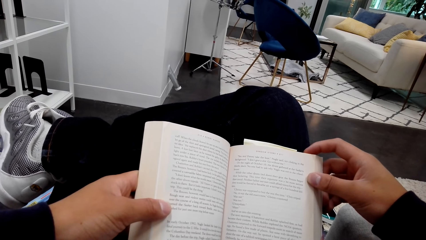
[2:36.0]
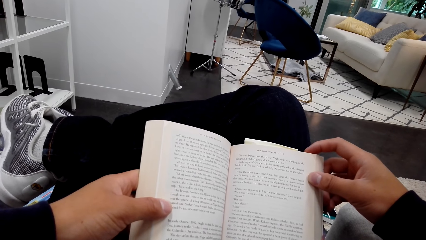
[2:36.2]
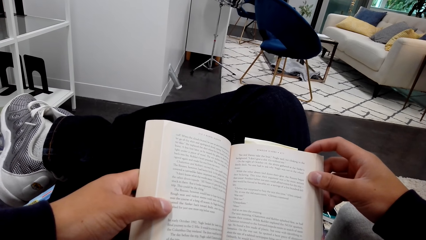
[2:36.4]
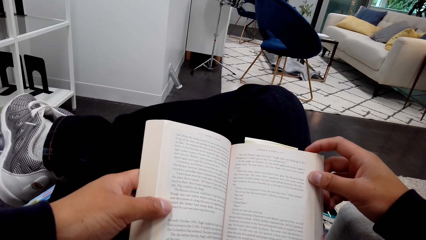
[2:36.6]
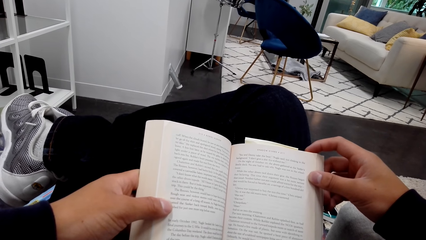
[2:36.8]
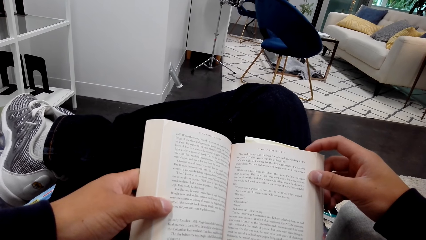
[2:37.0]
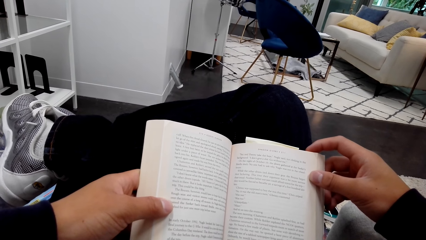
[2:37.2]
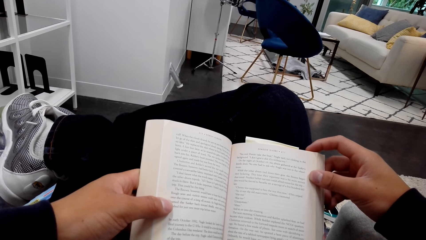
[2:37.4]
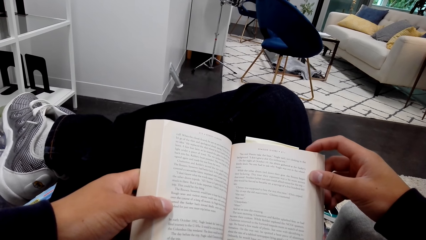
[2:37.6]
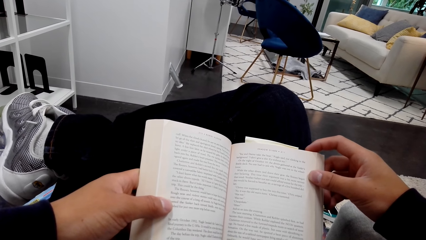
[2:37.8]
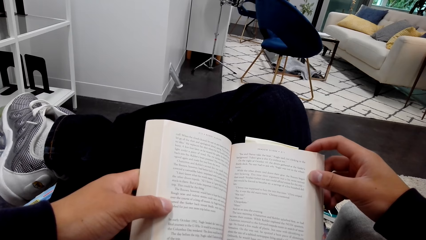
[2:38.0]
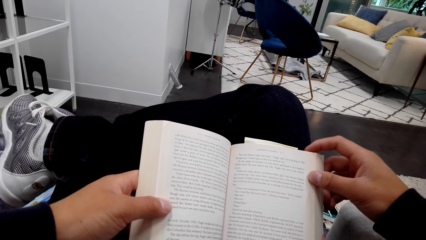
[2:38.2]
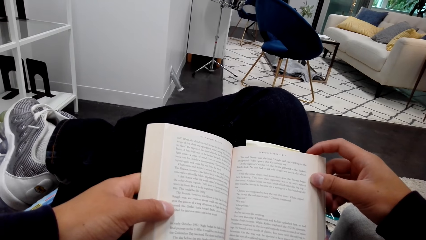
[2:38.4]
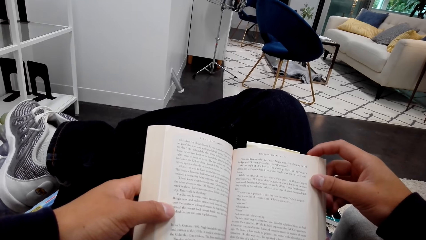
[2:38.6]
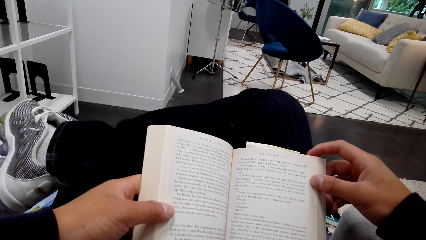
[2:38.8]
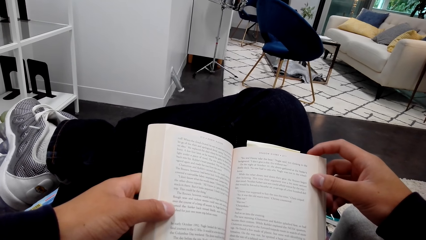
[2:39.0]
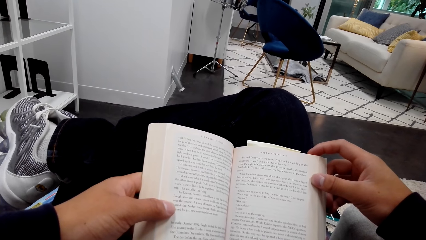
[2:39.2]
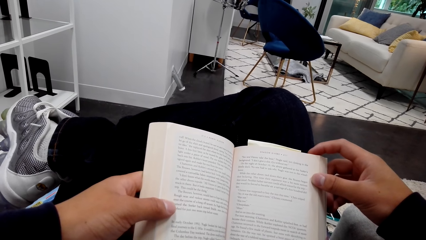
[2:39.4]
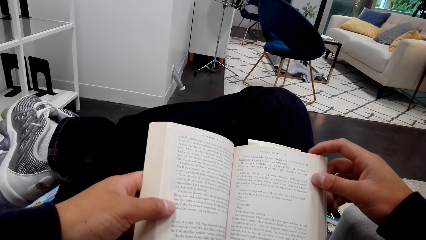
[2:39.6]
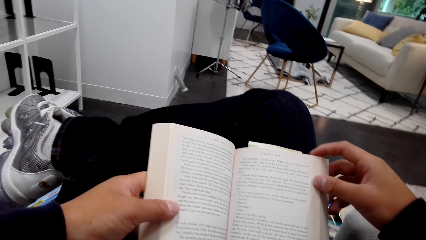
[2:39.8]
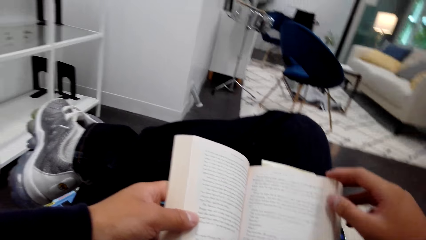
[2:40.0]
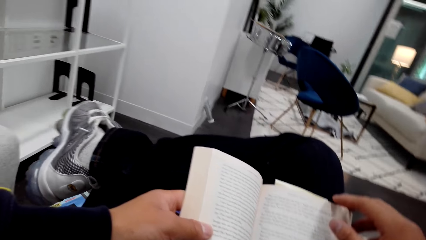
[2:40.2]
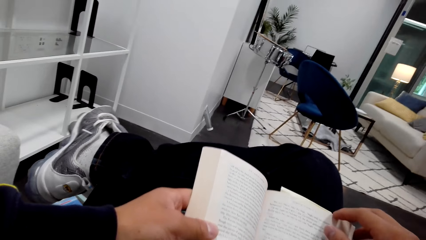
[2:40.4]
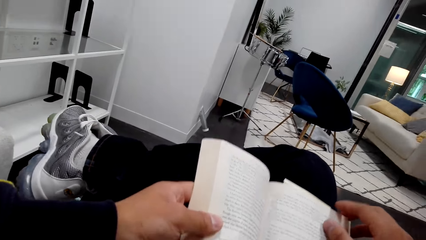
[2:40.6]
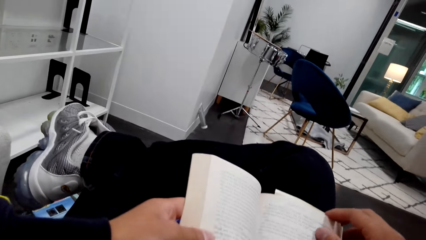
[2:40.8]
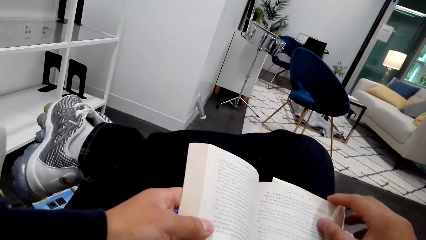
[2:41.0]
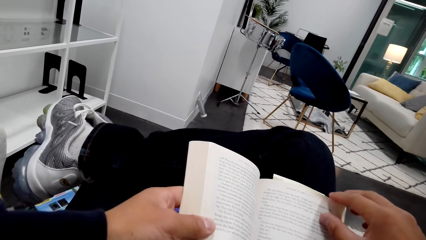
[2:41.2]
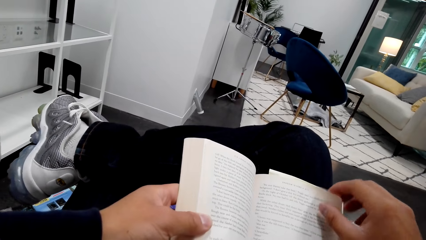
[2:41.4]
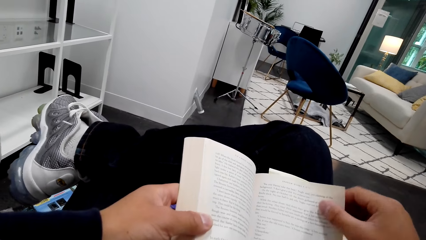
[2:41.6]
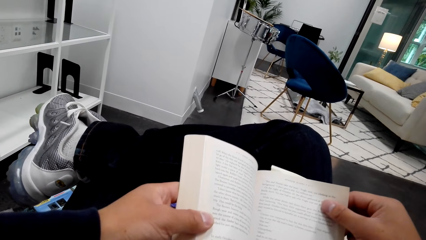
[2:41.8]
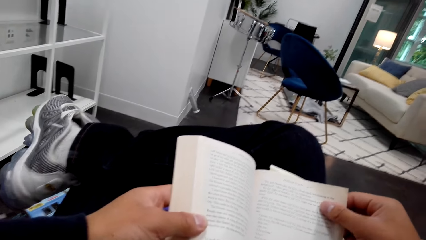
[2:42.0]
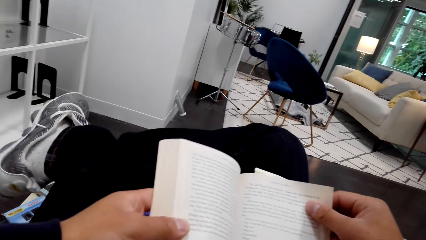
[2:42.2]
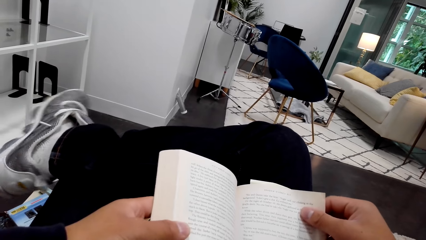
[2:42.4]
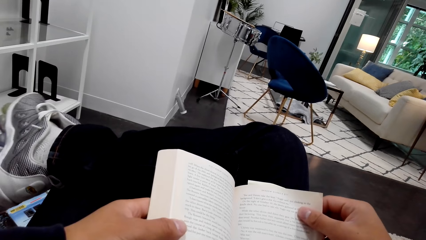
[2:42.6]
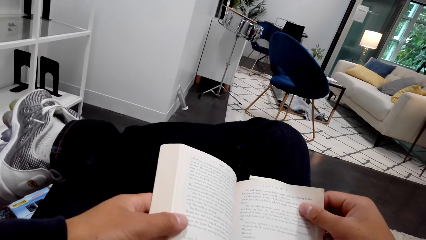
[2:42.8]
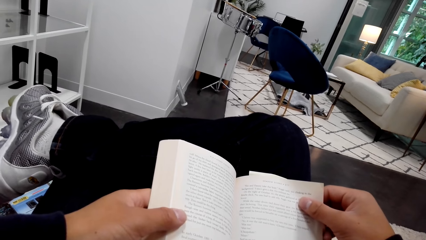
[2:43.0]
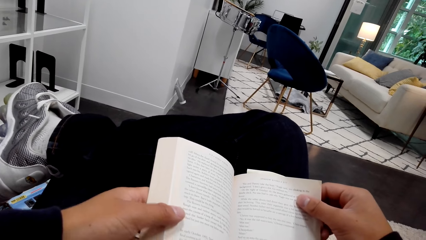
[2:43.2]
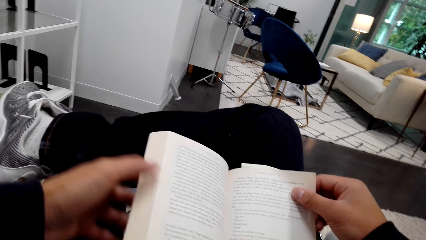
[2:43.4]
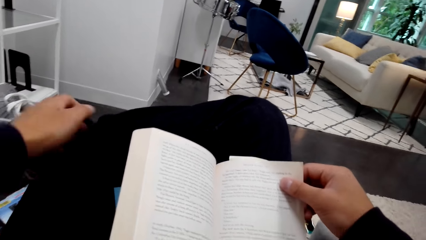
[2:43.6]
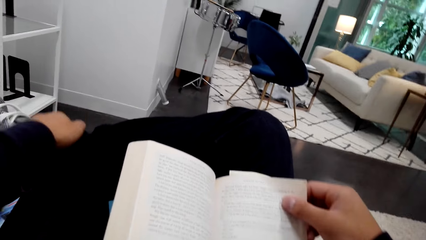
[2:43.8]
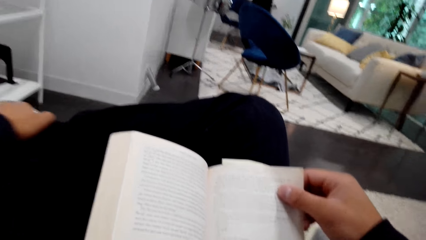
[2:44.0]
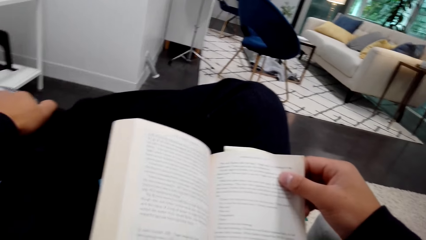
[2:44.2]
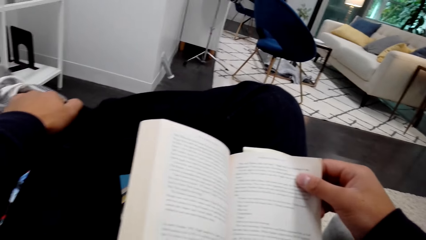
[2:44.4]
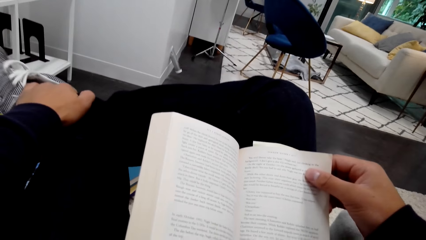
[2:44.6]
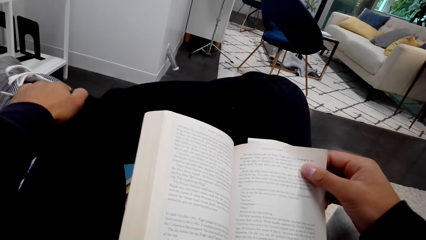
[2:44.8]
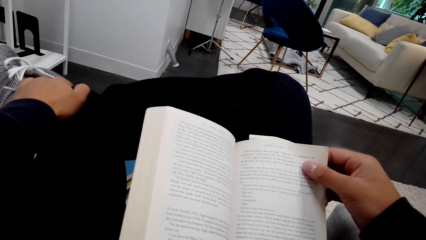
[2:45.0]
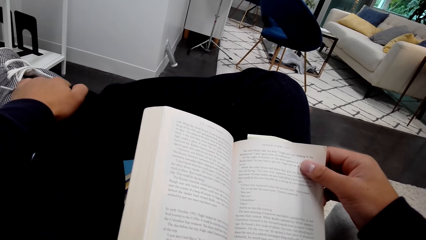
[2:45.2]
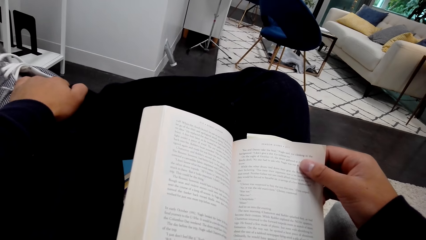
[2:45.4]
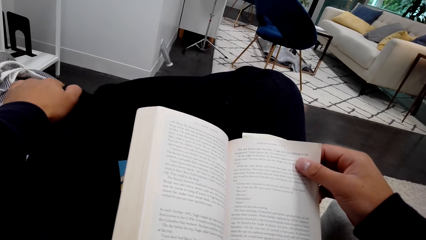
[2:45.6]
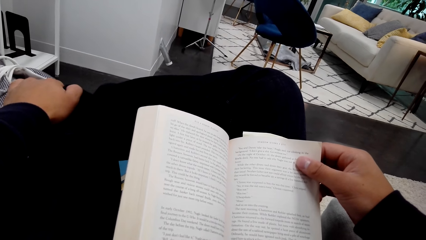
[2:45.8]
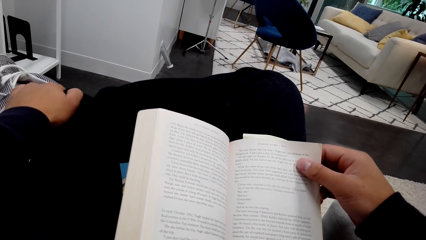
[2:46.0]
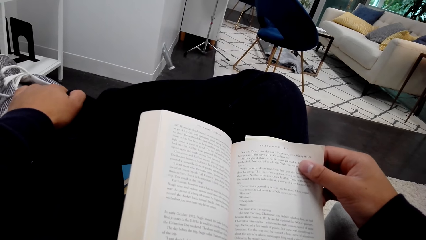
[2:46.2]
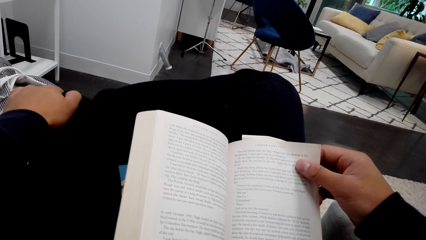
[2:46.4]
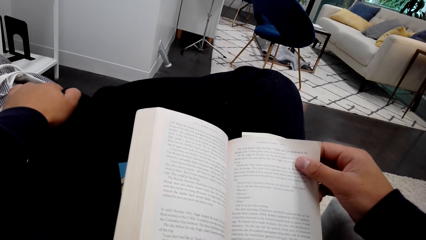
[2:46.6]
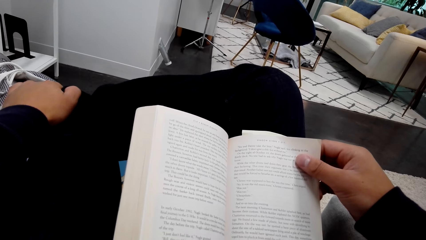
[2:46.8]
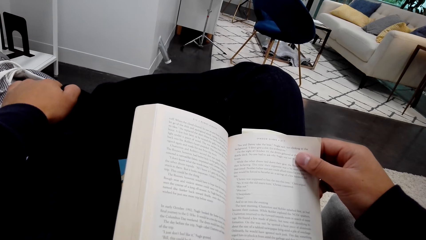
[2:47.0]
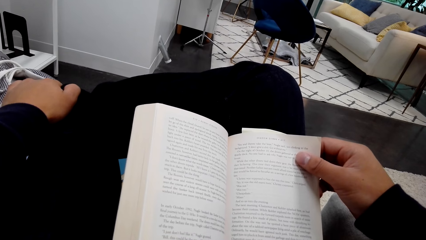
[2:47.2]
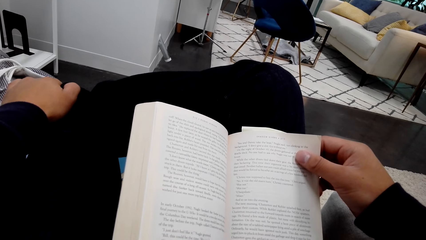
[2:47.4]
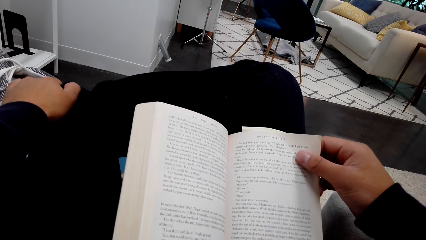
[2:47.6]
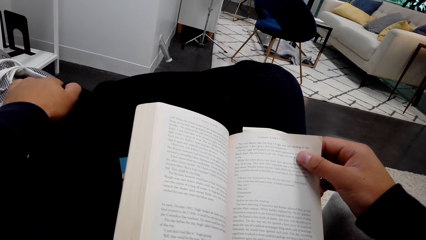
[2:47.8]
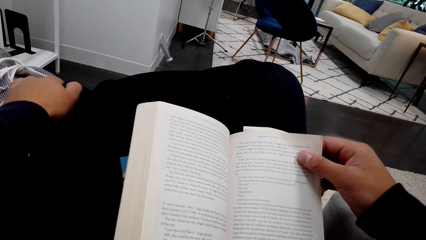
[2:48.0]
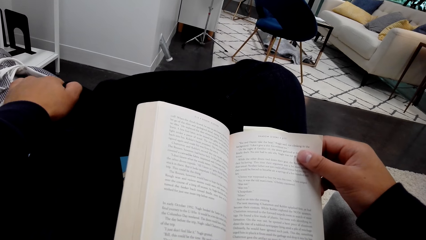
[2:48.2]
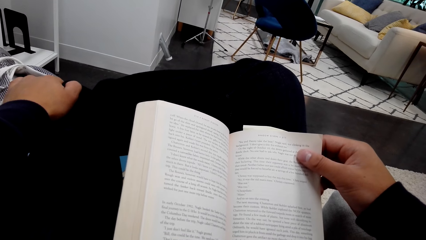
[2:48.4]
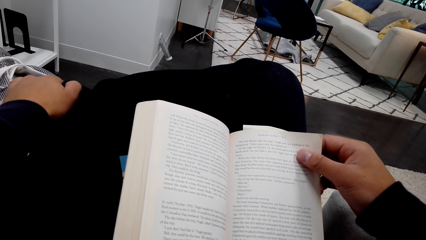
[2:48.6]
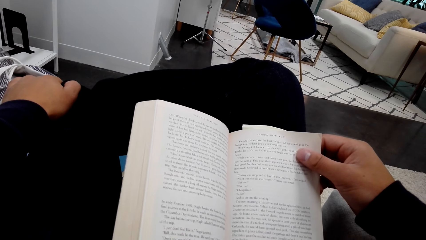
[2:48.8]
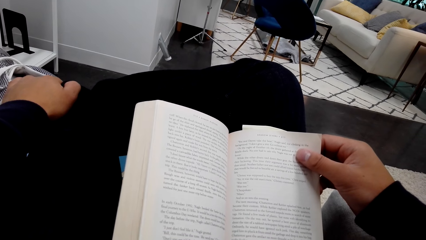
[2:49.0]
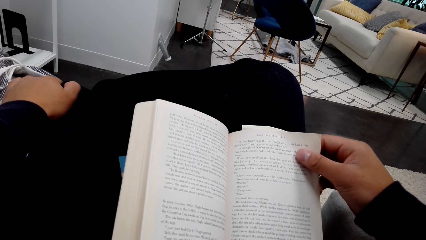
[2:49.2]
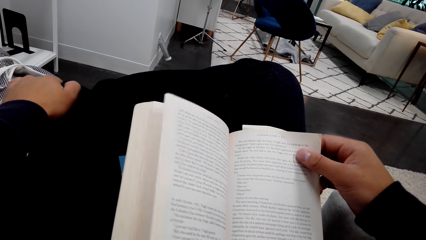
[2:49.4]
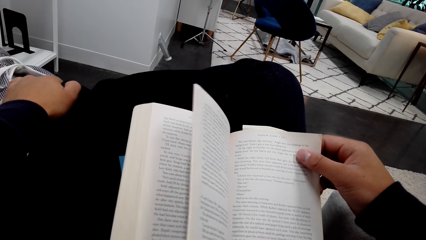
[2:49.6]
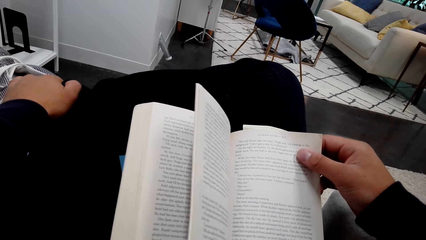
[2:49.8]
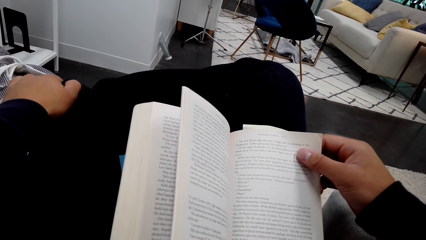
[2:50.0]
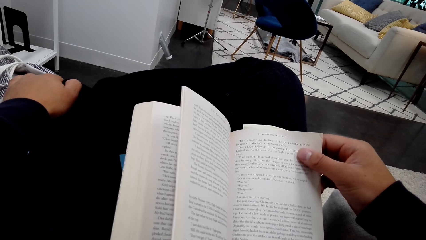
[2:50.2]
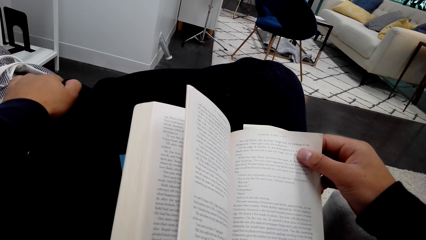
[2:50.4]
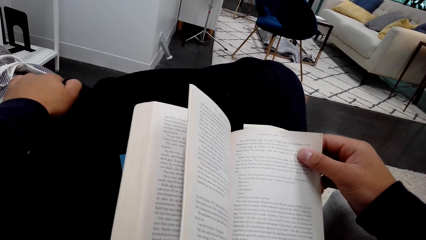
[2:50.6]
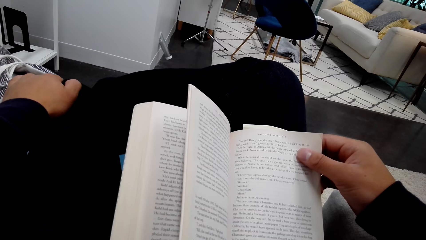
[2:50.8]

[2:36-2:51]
The camera wearer puts a hand on a leg. They read a book.
